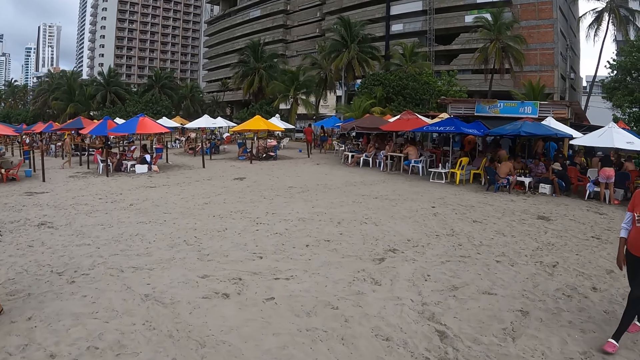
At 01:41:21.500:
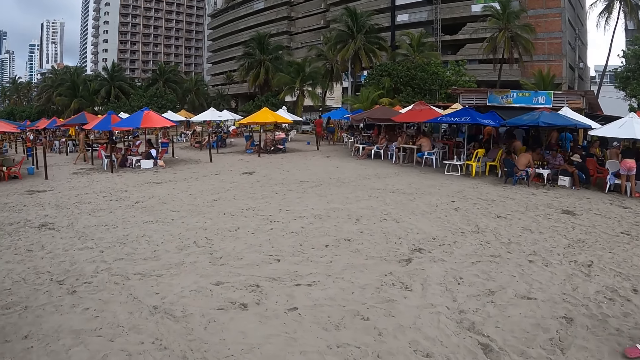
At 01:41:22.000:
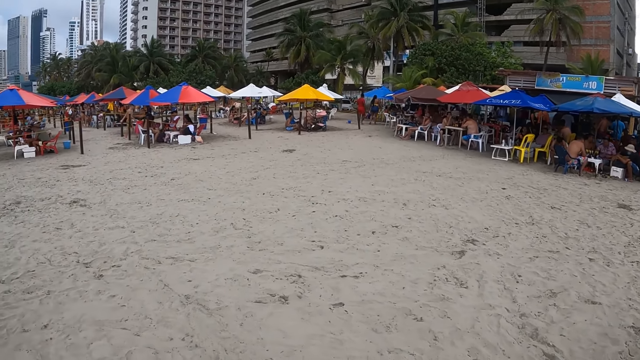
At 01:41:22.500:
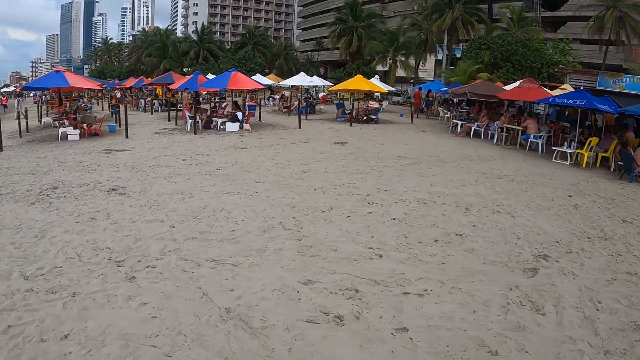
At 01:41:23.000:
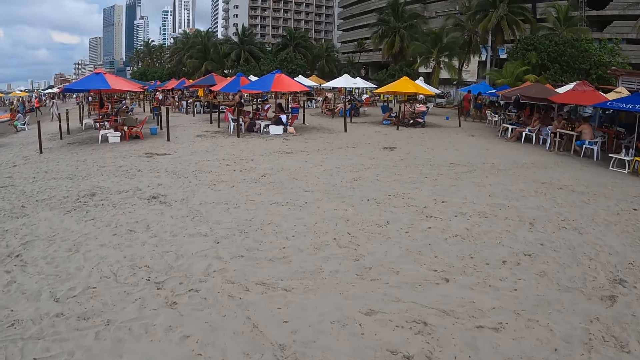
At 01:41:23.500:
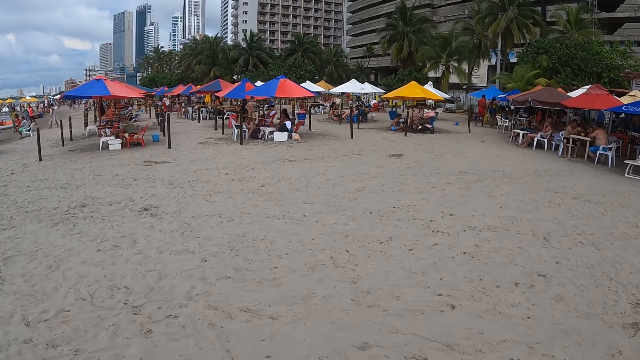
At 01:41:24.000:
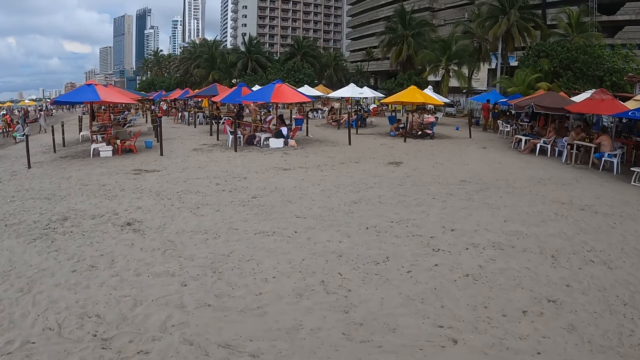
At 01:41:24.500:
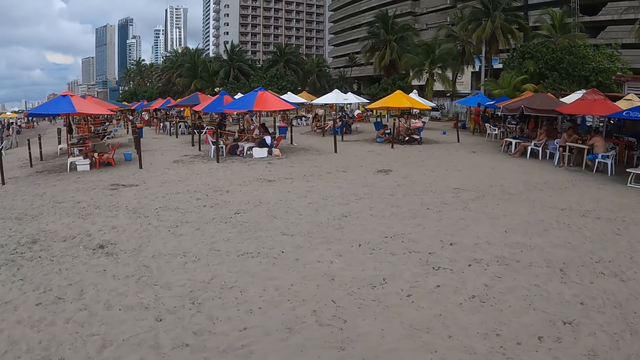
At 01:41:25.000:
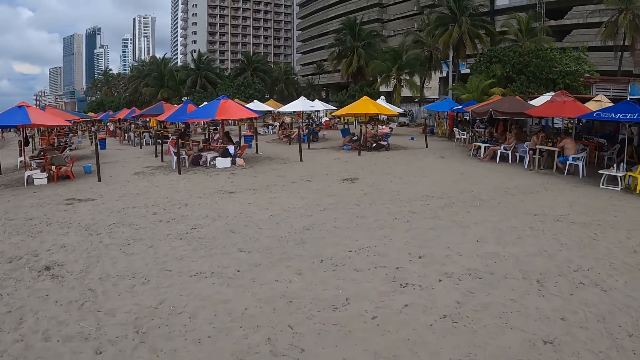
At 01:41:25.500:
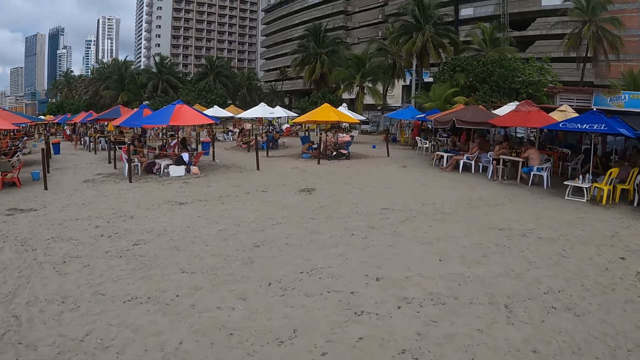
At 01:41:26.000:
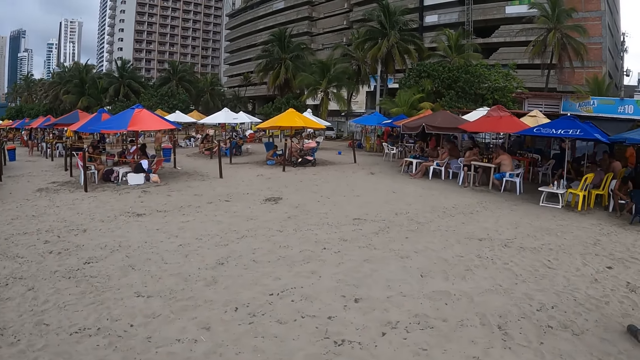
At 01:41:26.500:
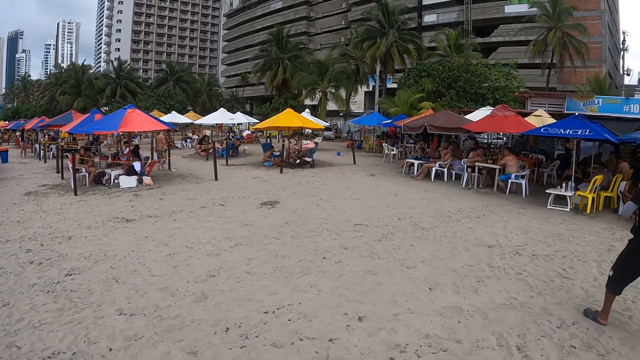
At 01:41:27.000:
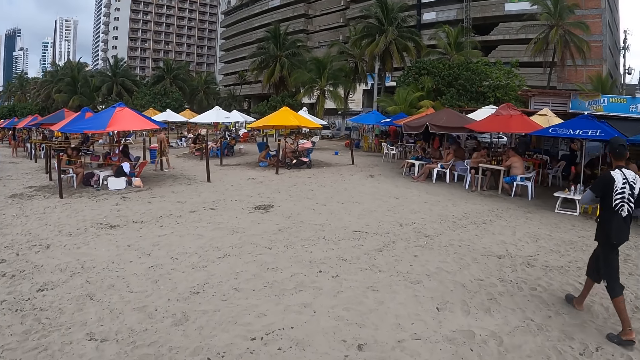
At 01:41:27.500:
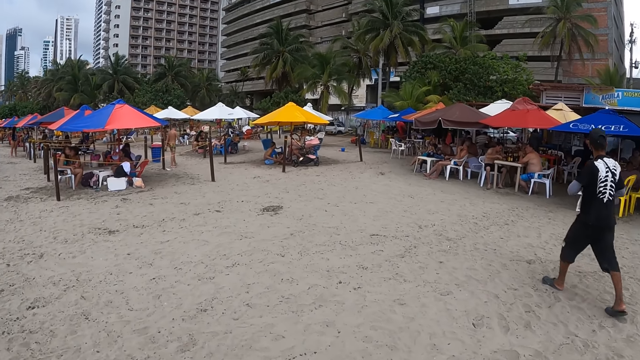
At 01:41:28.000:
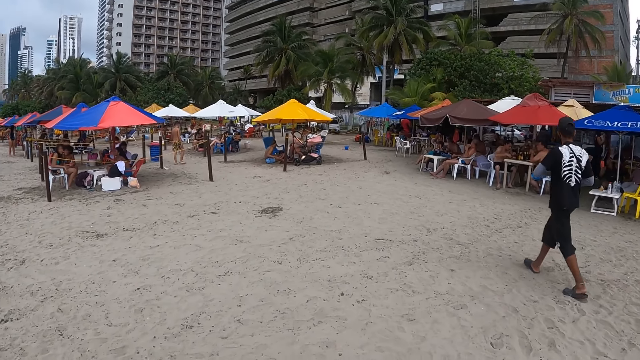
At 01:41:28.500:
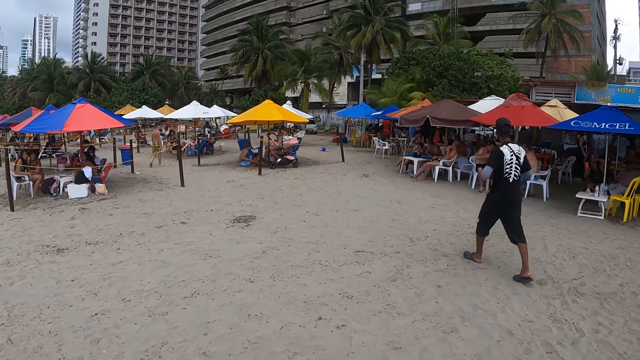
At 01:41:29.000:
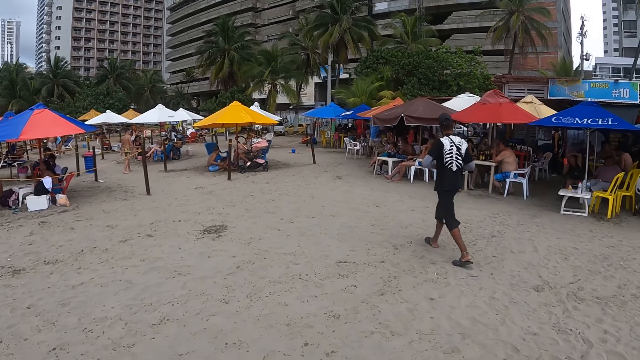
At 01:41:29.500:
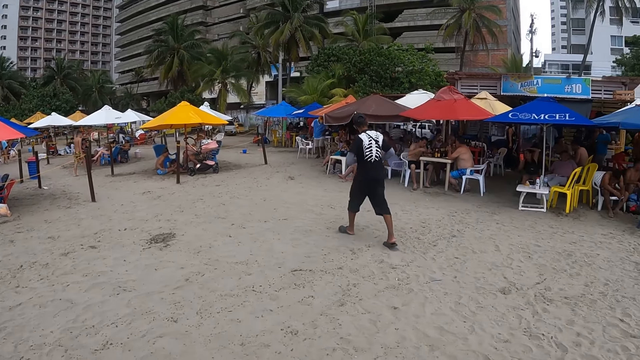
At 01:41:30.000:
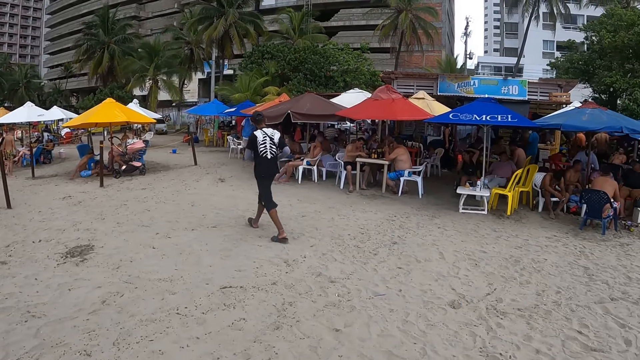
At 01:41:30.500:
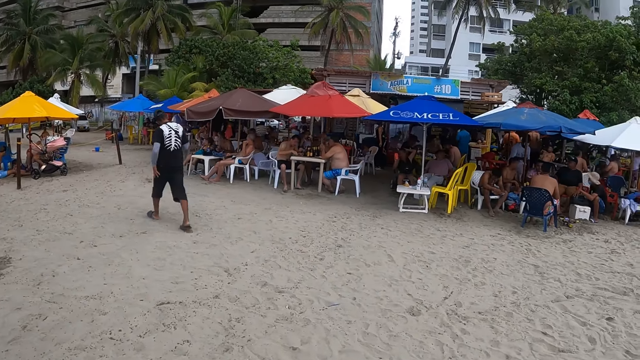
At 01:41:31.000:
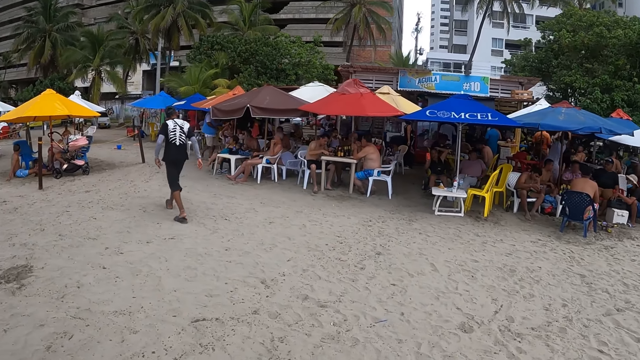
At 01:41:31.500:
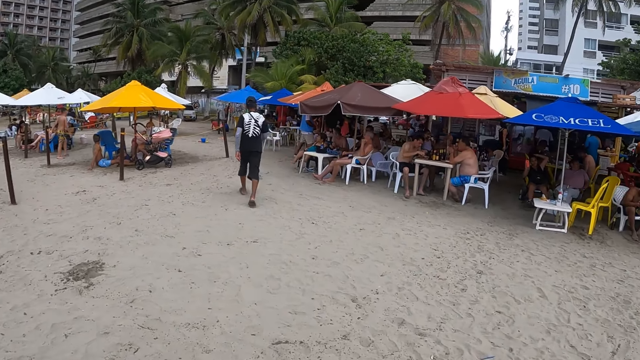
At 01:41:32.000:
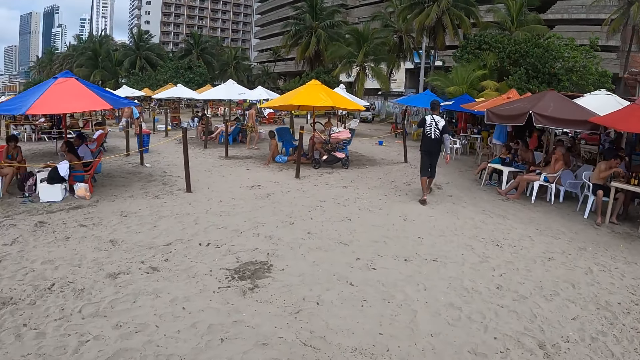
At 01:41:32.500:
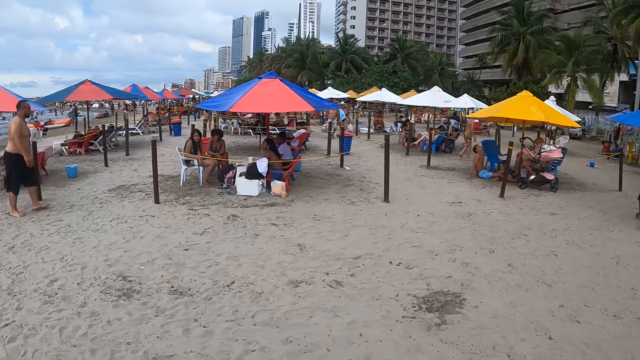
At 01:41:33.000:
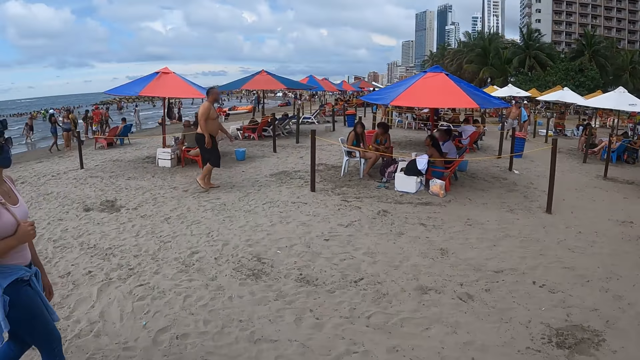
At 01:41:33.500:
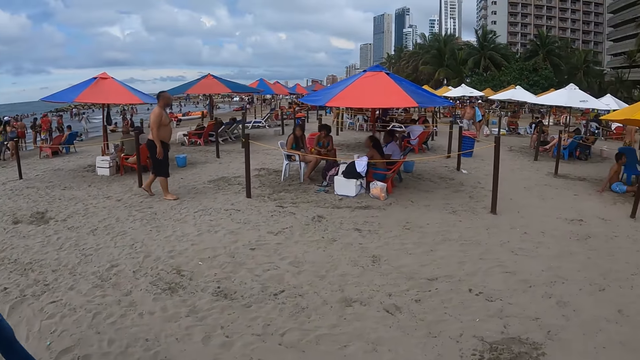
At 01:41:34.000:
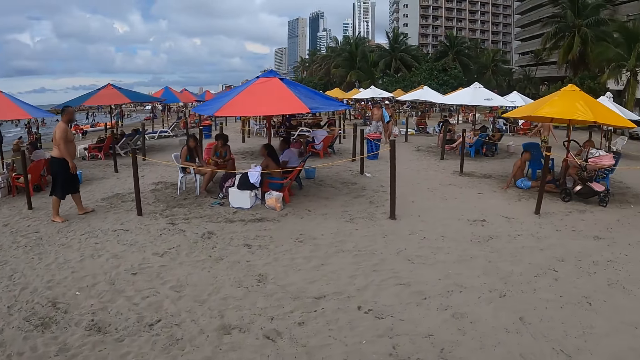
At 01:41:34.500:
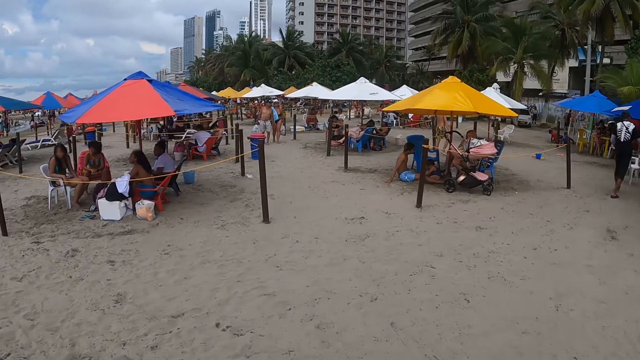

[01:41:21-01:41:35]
The camera wearer looks around. They walk around. They look around. They look around again.

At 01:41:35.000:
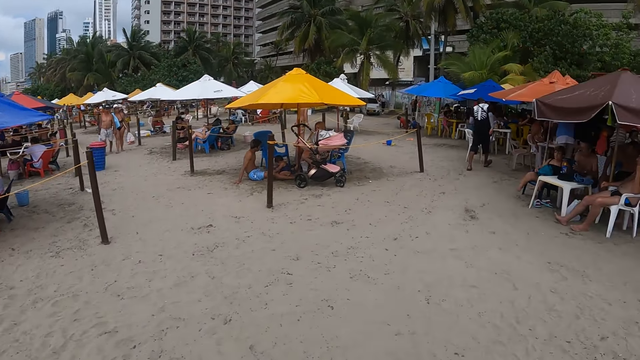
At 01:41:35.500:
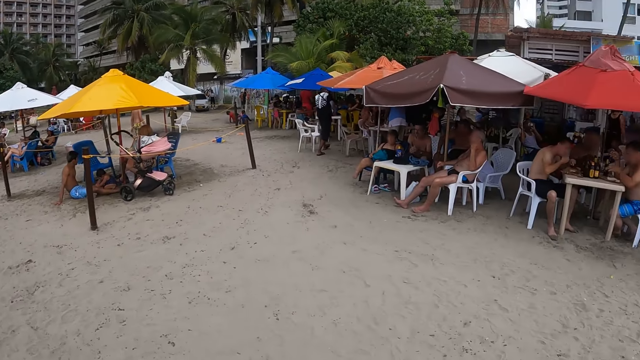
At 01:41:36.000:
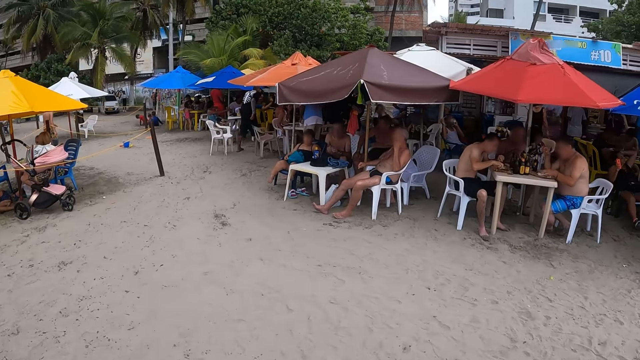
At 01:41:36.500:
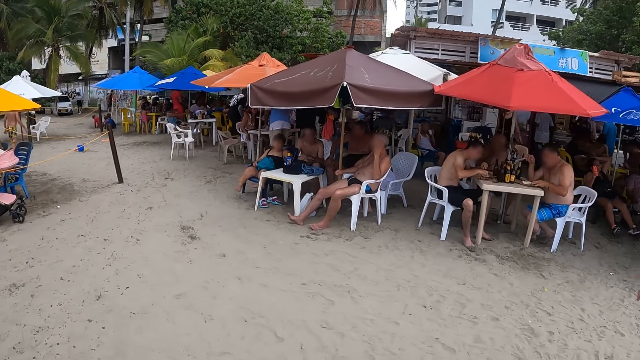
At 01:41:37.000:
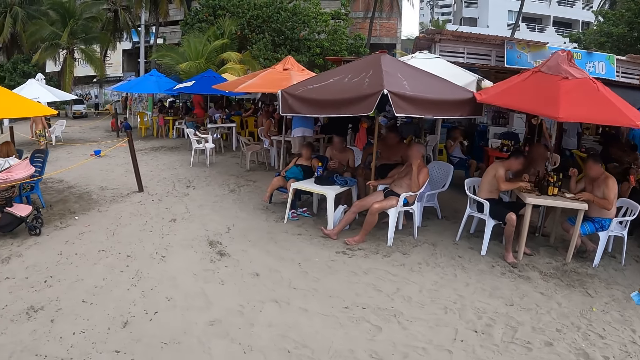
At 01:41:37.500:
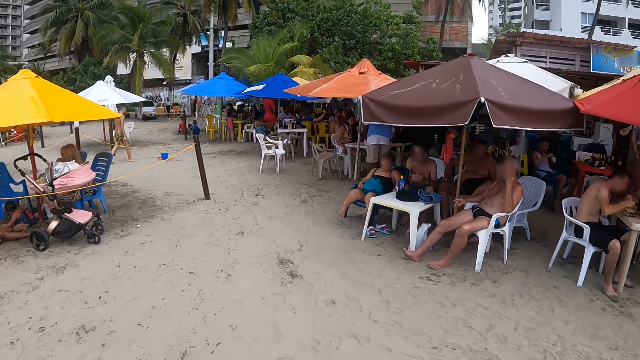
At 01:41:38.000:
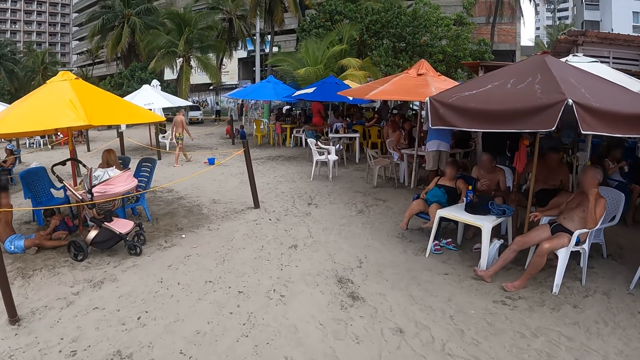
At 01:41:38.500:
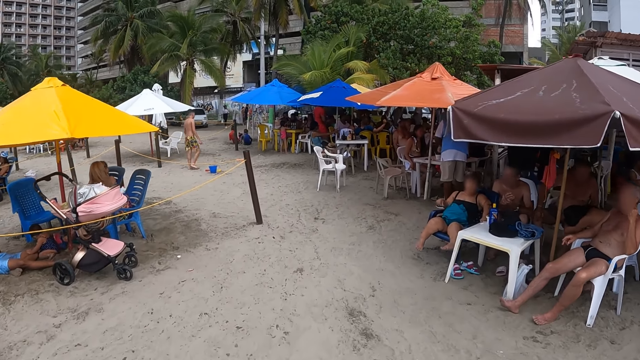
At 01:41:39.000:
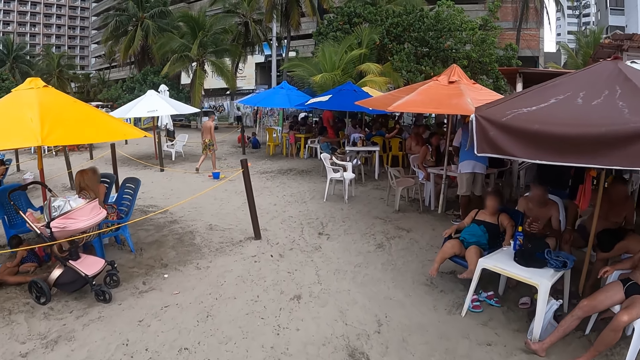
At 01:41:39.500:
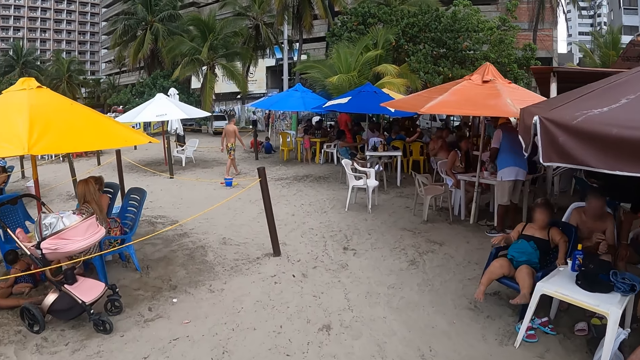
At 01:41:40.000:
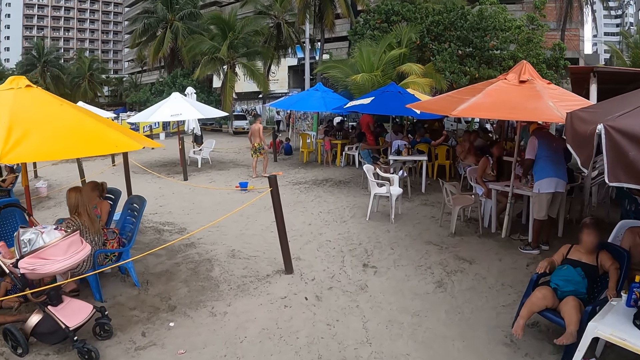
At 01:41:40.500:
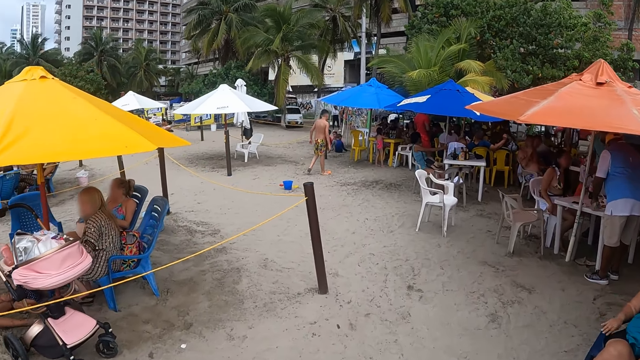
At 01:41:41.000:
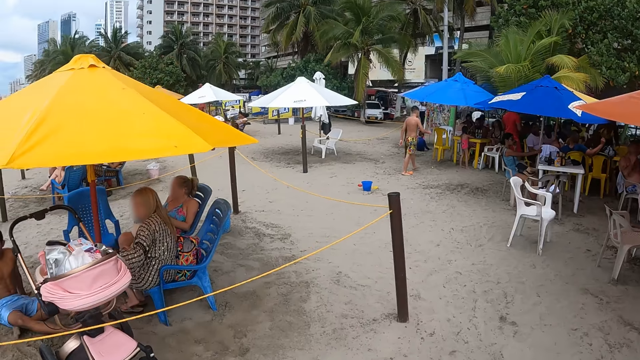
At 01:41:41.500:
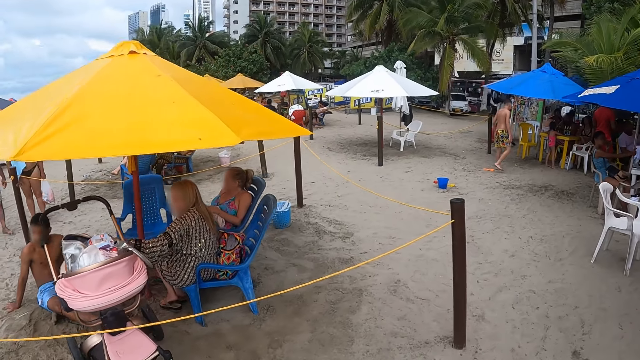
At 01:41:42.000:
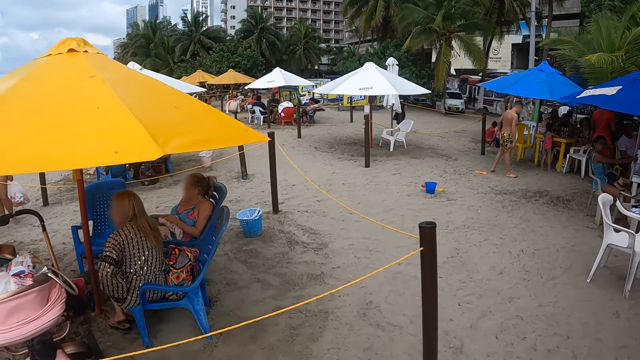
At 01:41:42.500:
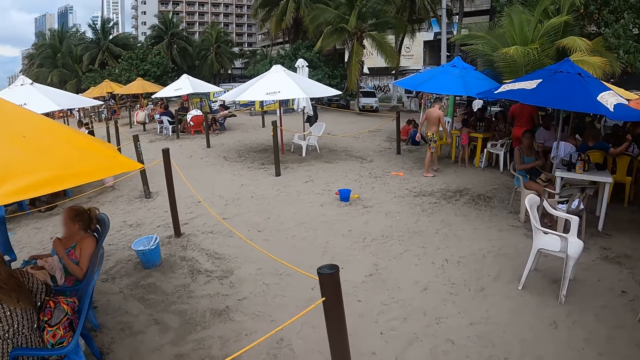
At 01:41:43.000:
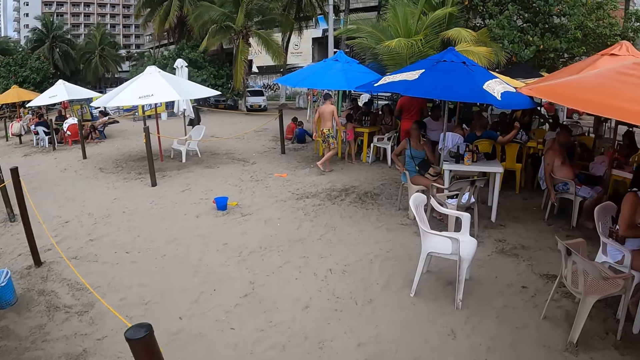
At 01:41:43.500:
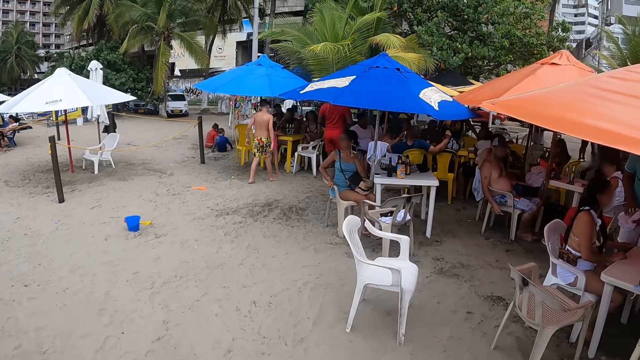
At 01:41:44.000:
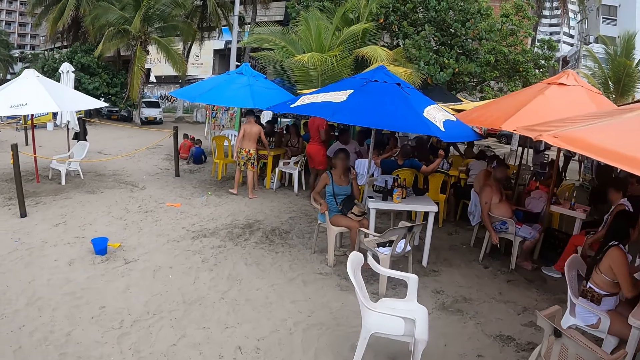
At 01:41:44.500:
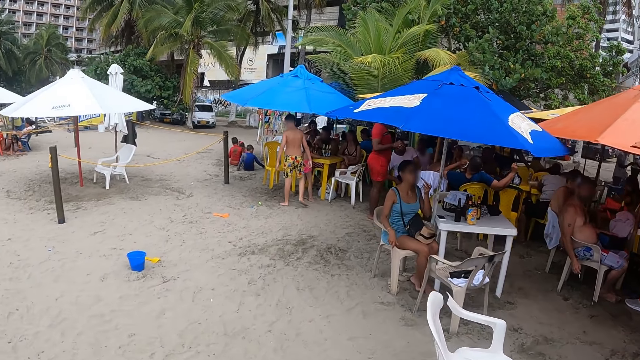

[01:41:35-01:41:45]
The camera wearer looks around. They look around again. A person moves a hand. The camera wearer walks around.
